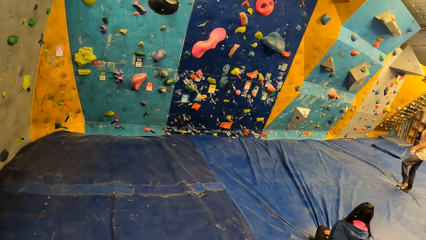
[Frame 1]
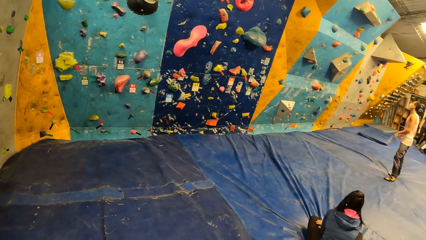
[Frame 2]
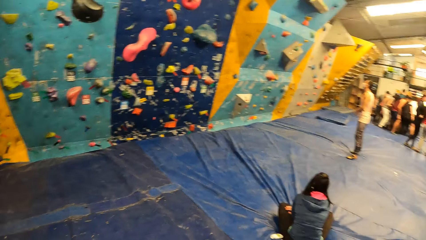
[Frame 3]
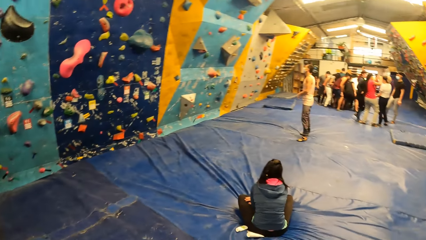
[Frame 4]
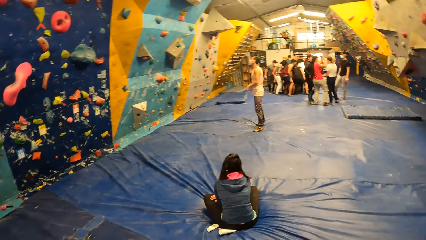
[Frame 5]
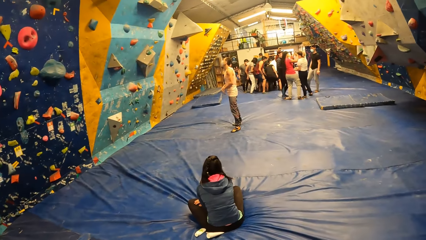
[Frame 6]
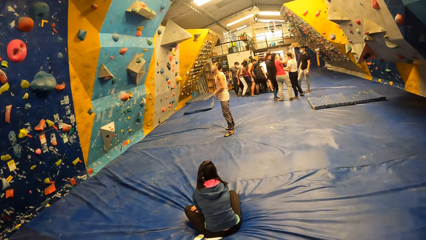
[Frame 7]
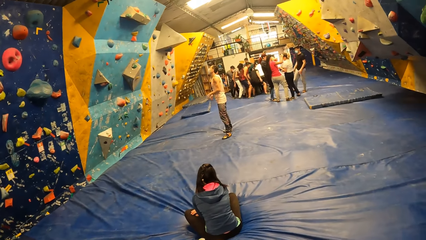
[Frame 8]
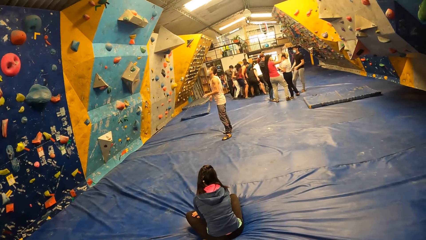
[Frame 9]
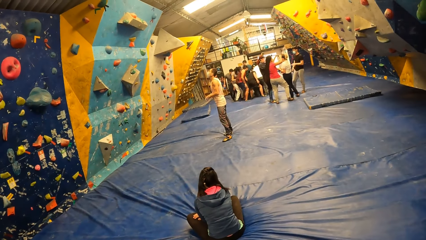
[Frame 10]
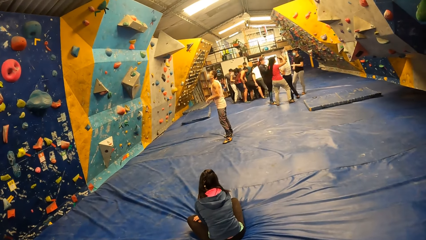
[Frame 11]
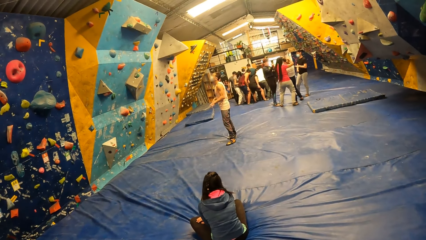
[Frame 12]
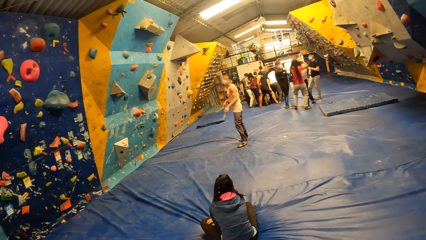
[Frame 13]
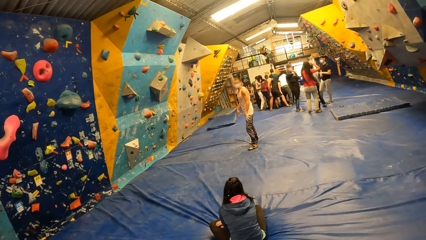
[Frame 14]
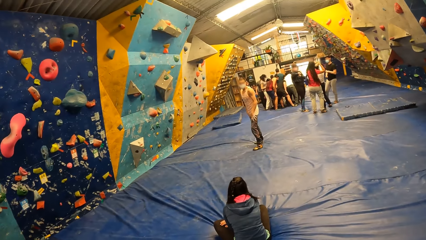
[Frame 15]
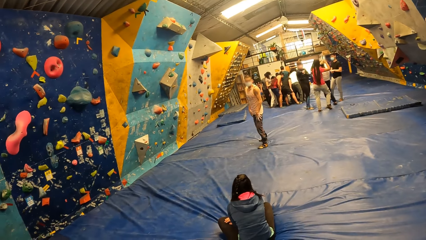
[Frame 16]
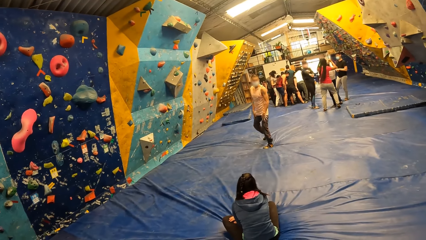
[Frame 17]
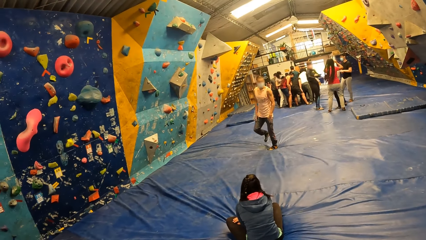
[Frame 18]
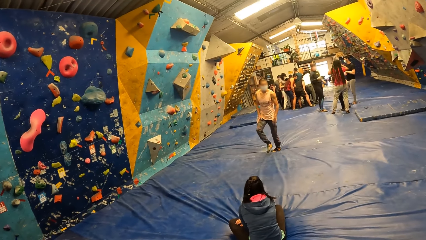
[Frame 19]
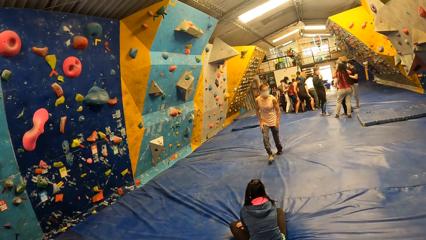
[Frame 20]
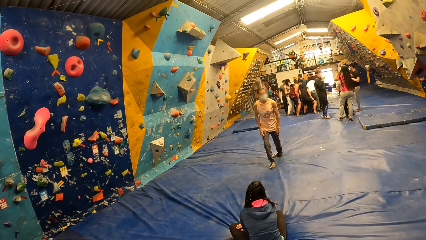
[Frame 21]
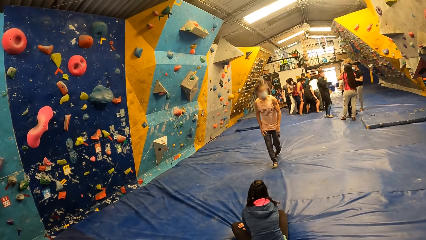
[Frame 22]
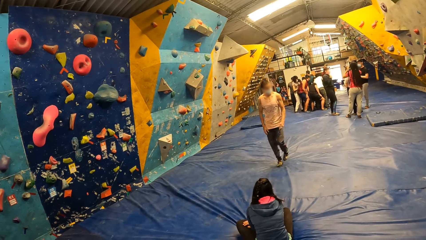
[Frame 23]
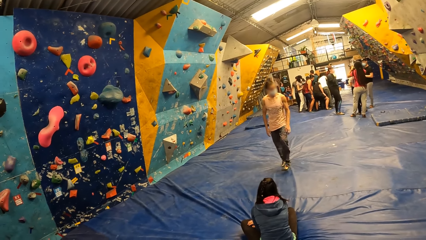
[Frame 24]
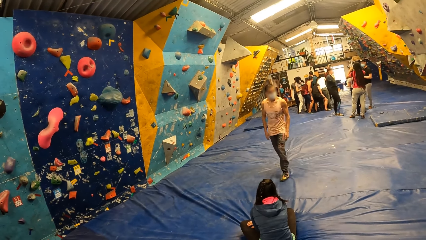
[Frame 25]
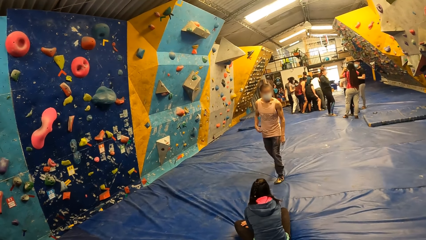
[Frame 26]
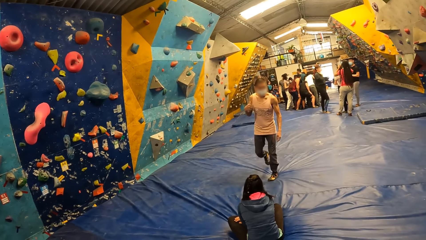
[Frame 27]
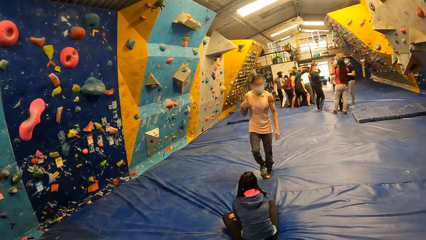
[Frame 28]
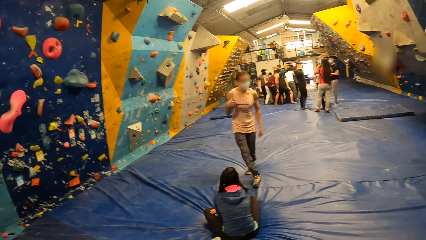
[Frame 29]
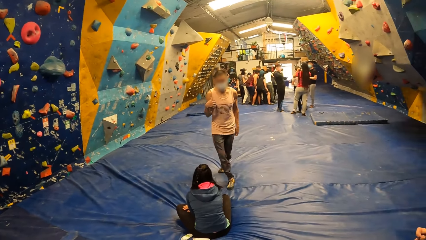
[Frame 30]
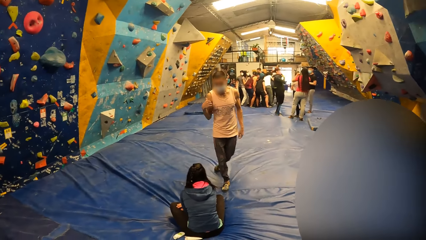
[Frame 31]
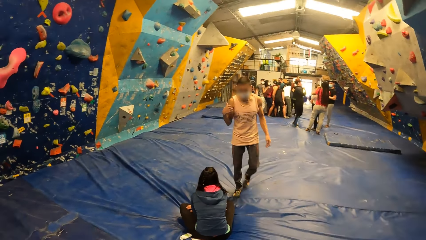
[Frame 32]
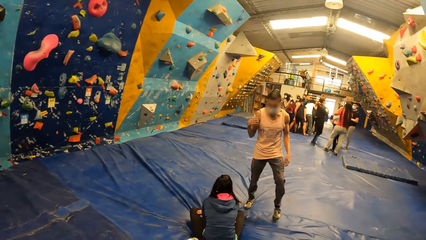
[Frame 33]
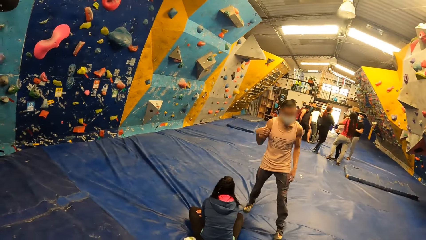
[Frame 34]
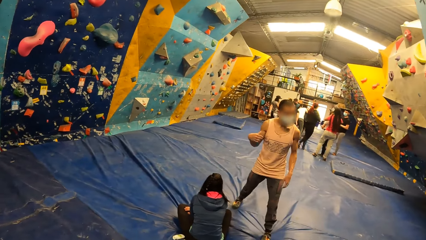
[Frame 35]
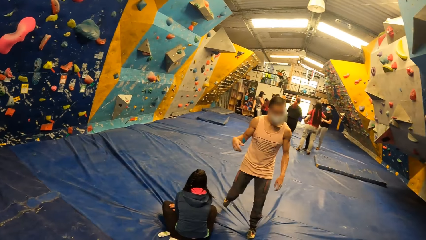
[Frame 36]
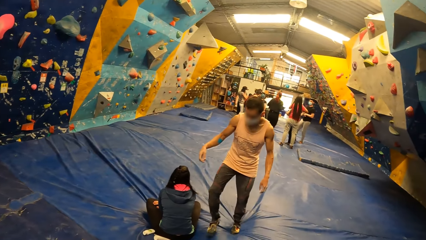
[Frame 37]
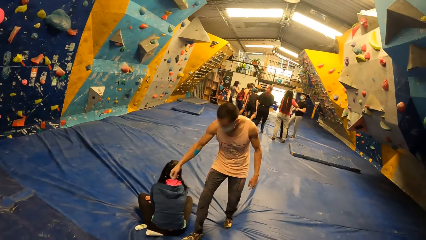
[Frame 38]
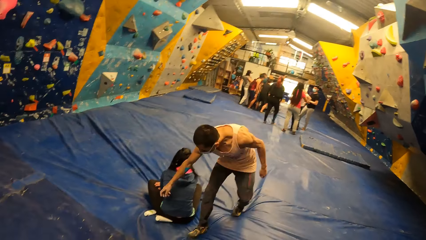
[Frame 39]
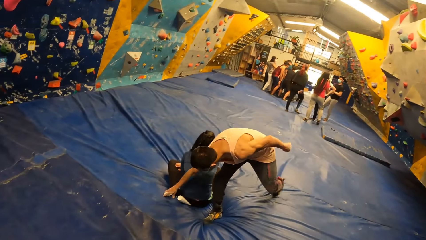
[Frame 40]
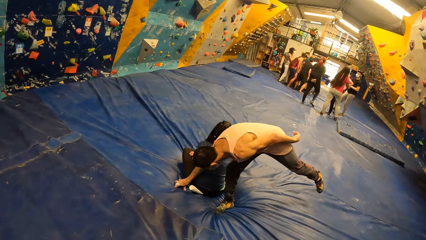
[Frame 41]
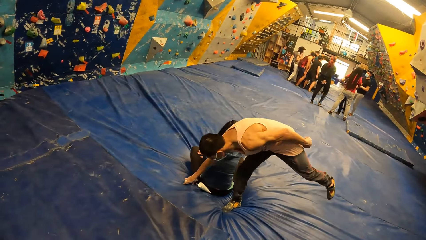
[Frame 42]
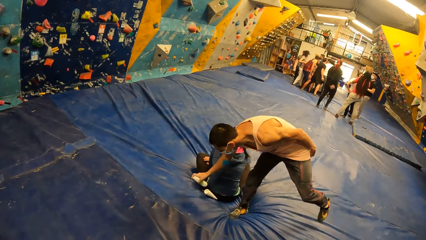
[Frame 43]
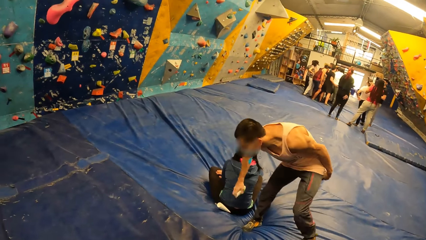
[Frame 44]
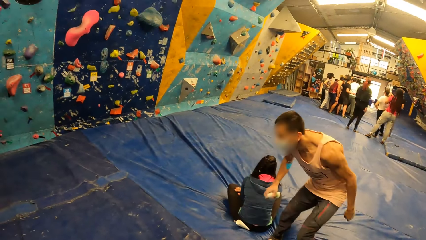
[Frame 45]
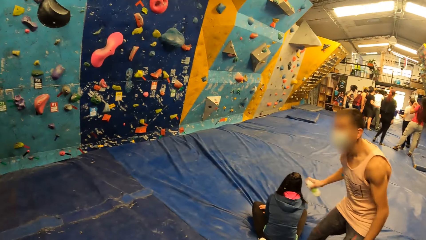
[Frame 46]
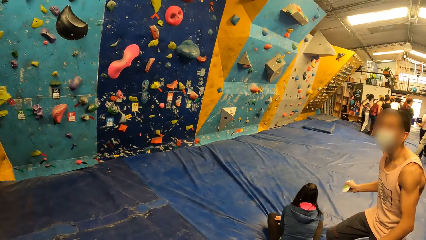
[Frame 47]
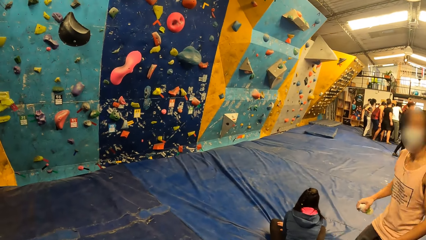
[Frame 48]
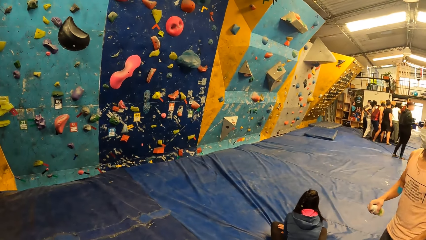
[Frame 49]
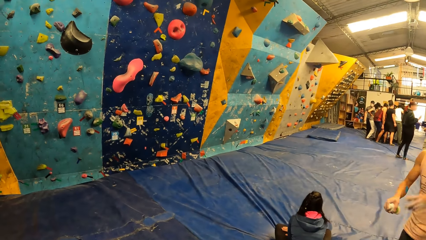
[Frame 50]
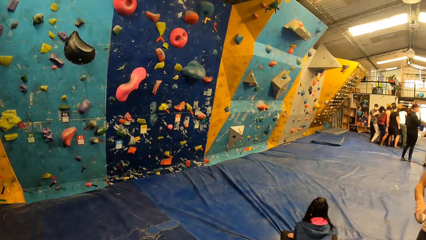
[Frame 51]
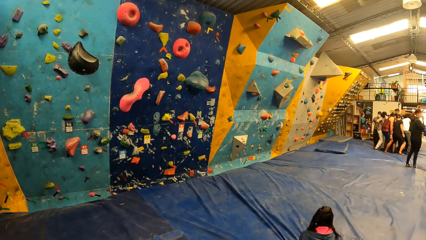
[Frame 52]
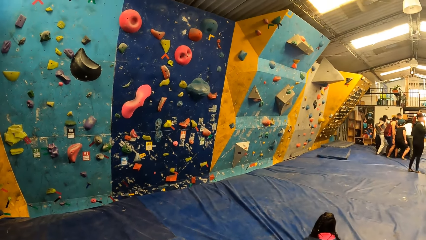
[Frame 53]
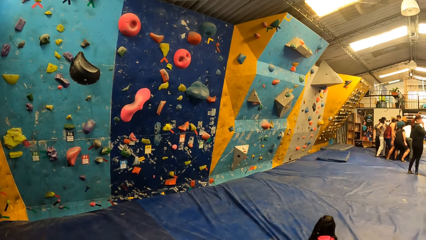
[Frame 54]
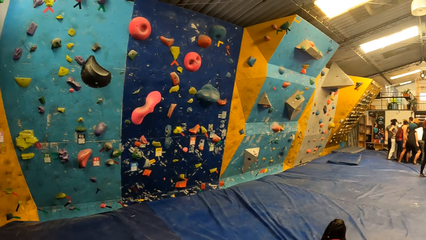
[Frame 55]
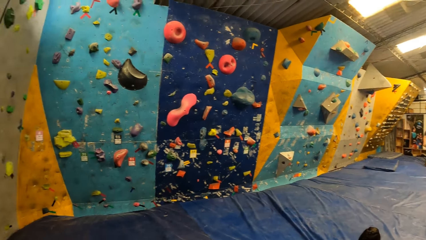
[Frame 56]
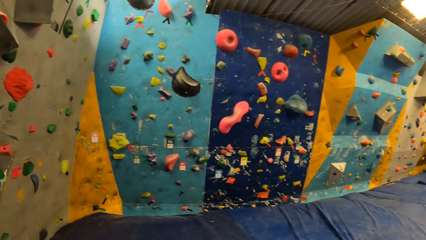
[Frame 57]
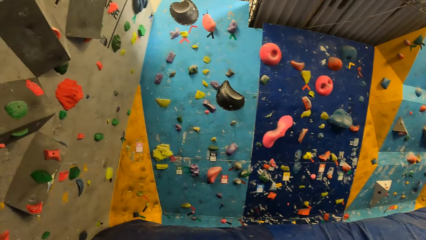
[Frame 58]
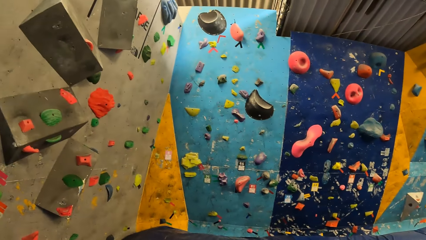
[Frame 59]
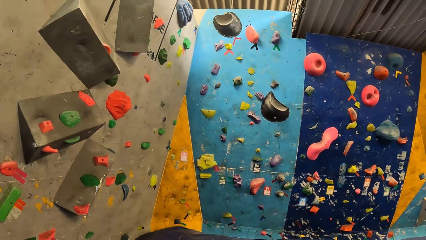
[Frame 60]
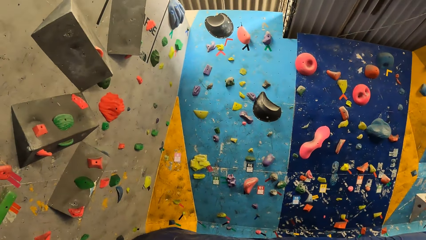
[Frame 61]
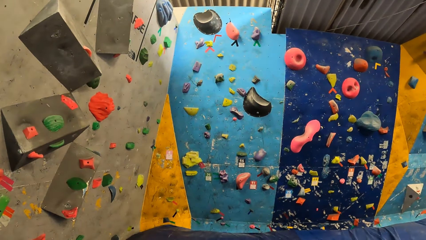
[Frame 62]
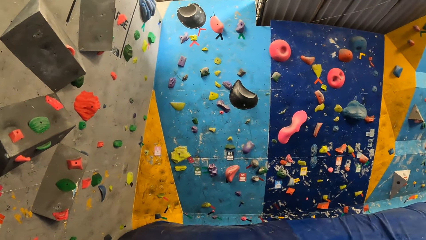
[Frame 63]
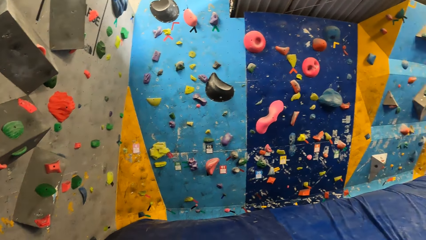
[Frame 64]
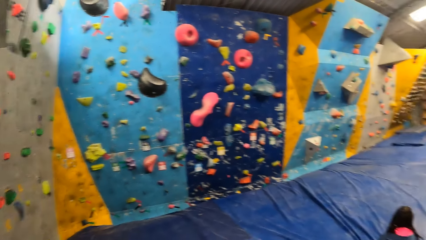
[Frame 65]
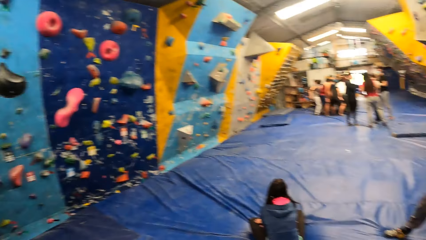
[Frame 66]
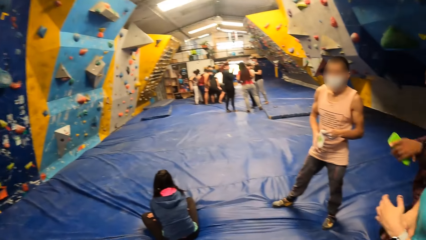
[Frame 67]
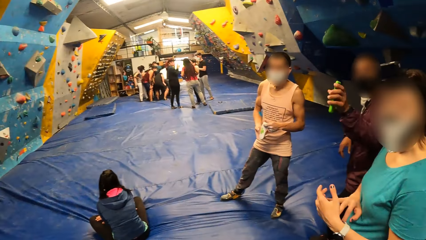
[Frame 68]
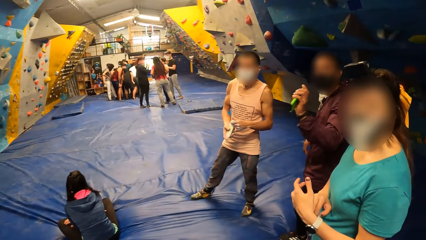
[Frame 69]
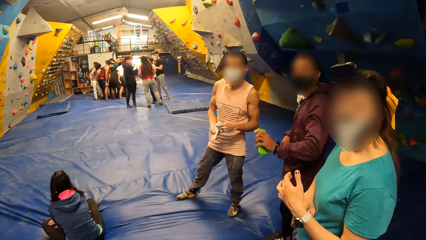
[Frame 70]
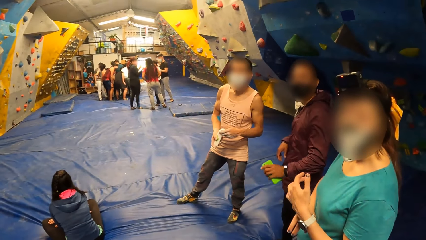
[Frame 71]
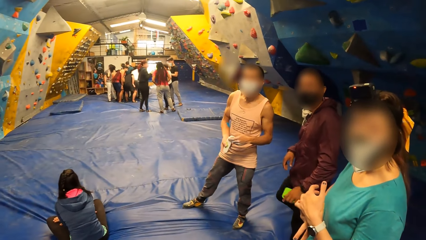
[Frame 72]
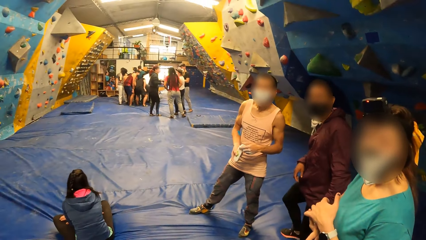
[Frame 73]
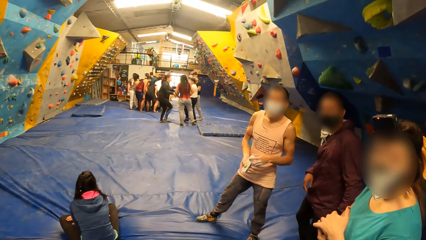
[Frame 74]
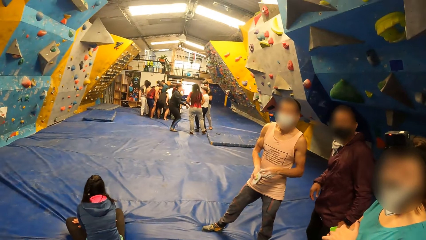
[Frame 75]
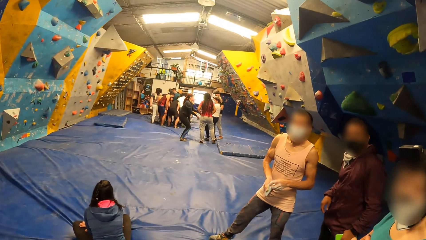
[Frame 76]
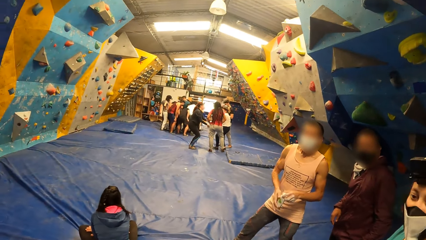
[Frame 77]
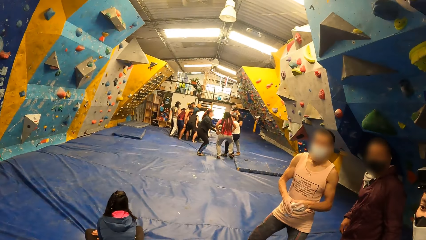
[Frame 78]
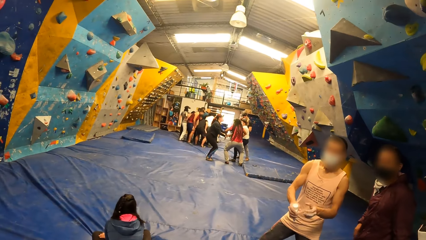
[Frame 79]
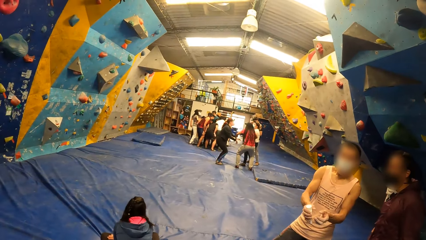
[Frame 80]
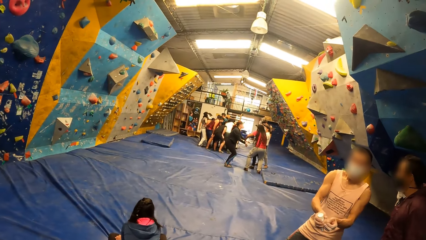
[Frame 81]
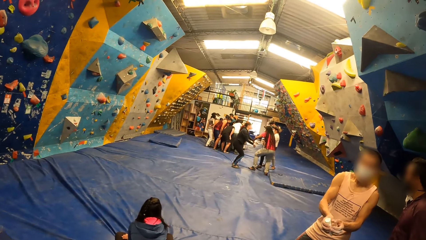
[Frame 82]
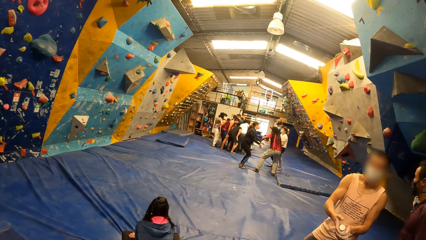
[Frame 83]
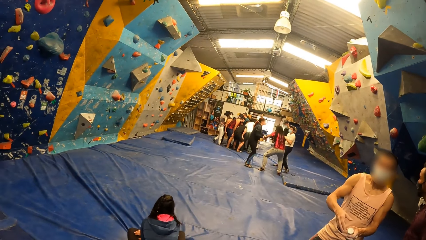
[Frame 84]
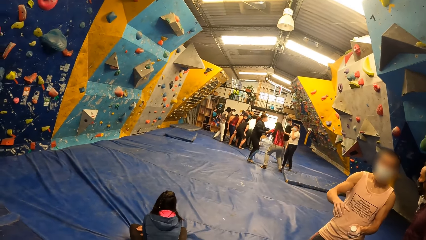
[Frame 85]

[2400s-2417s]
The camera wearer looks at a man. The man picks up a tube of climbing salve or a spray can from the floor with his right hand, and shakes the tube of climbing salve in his right hand. The camera wearer looks around.
